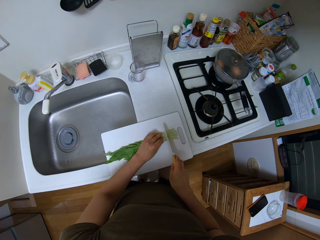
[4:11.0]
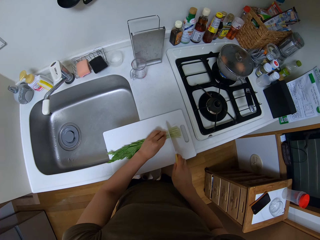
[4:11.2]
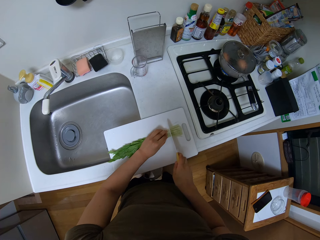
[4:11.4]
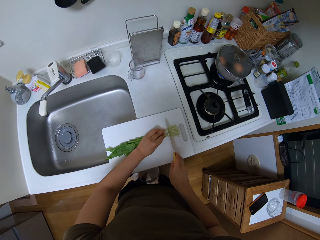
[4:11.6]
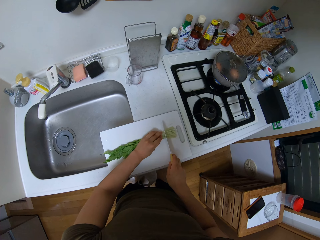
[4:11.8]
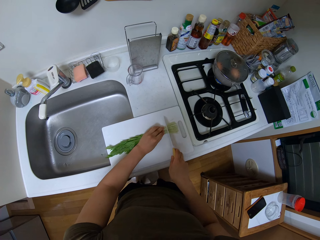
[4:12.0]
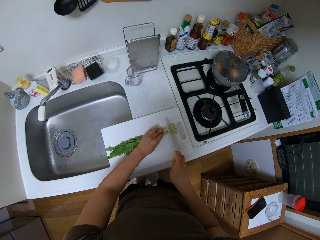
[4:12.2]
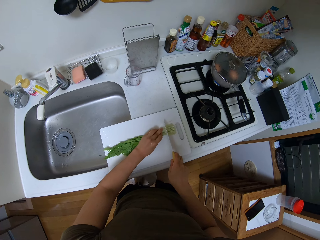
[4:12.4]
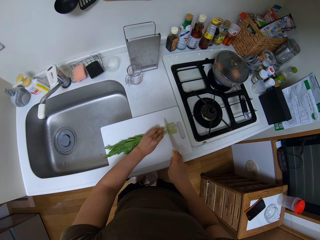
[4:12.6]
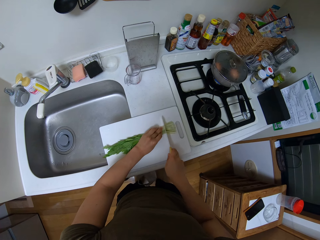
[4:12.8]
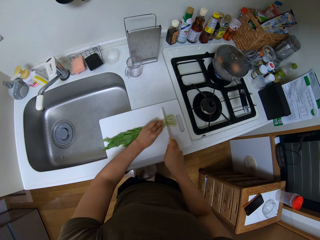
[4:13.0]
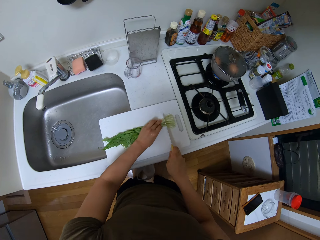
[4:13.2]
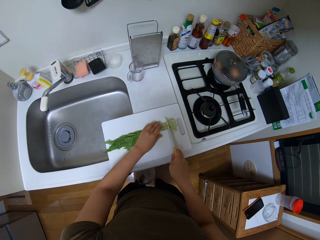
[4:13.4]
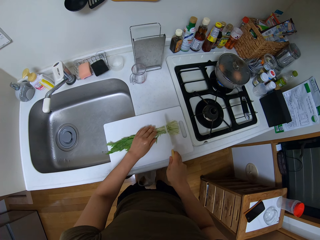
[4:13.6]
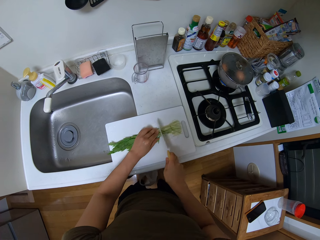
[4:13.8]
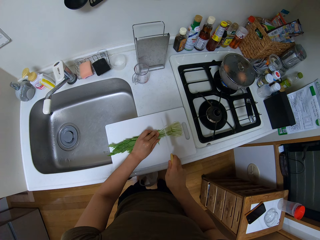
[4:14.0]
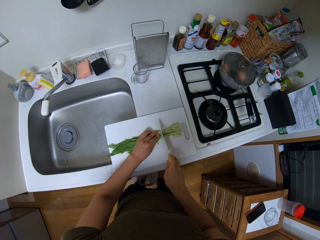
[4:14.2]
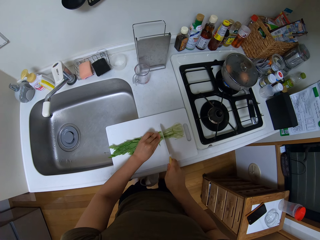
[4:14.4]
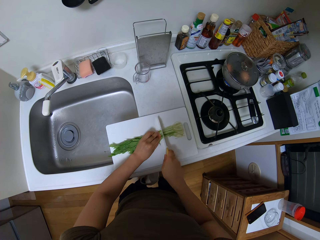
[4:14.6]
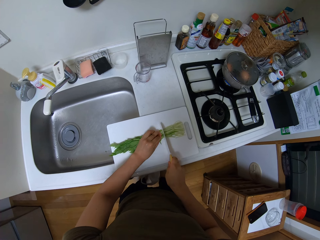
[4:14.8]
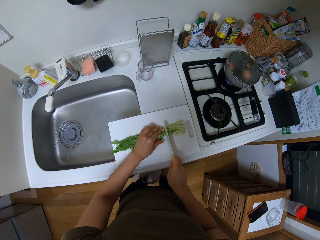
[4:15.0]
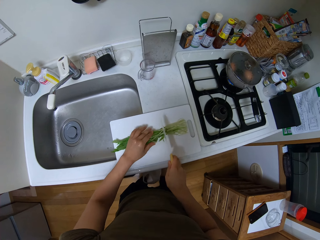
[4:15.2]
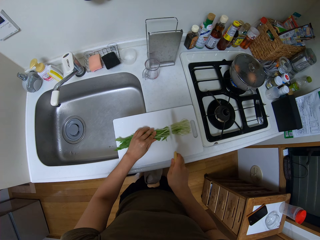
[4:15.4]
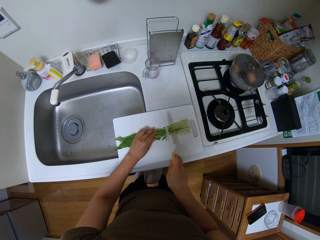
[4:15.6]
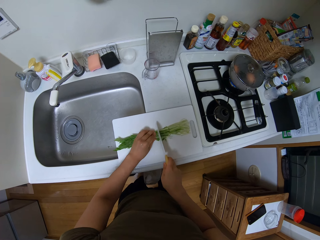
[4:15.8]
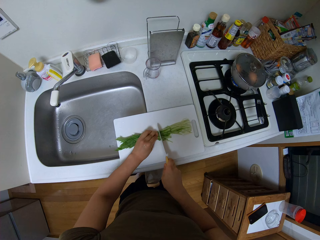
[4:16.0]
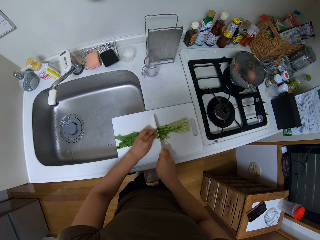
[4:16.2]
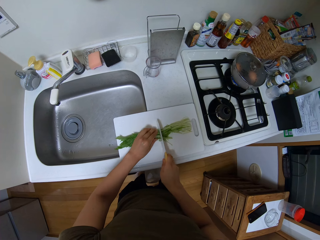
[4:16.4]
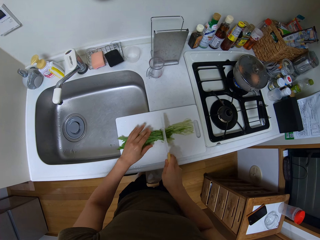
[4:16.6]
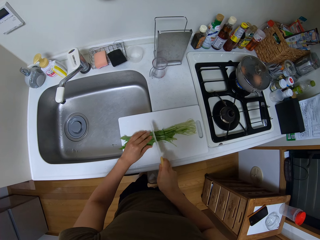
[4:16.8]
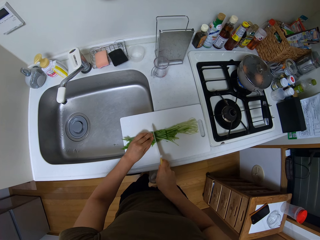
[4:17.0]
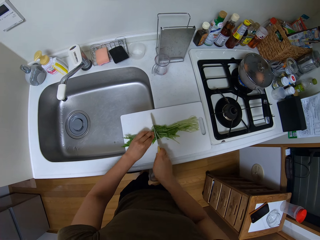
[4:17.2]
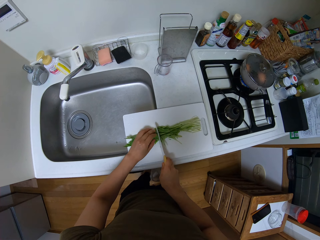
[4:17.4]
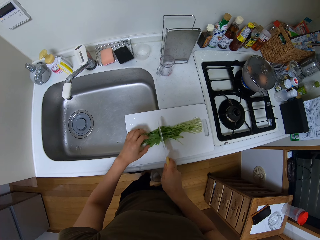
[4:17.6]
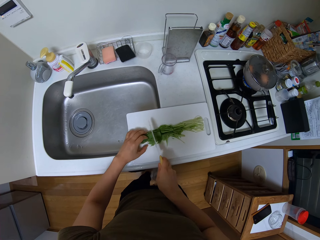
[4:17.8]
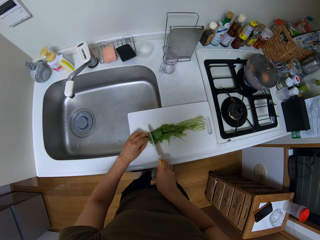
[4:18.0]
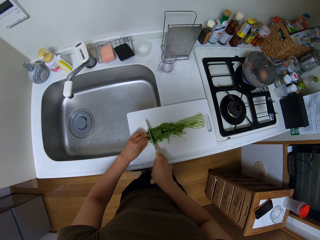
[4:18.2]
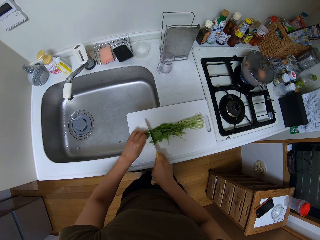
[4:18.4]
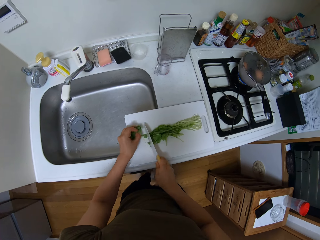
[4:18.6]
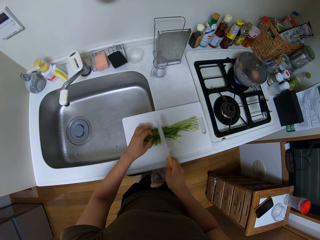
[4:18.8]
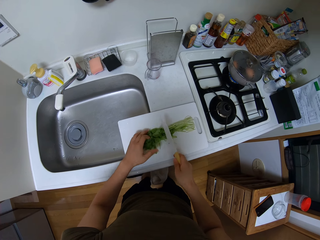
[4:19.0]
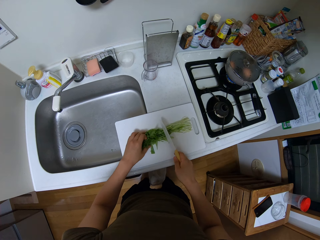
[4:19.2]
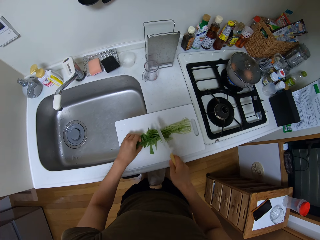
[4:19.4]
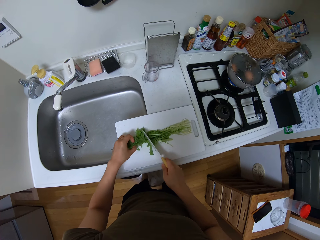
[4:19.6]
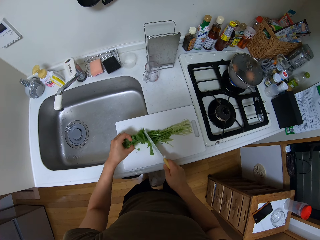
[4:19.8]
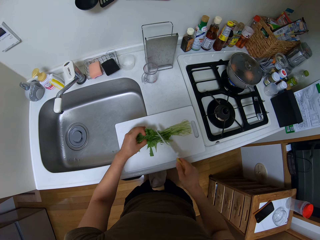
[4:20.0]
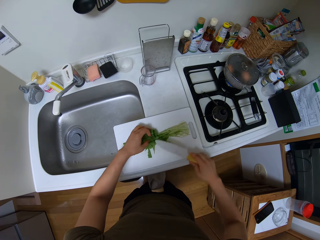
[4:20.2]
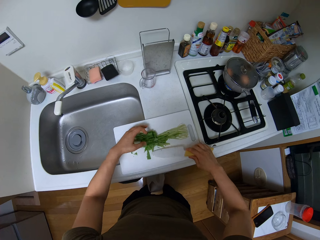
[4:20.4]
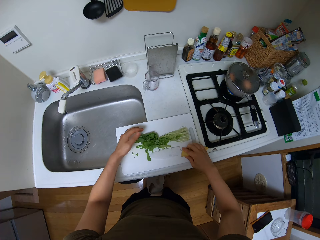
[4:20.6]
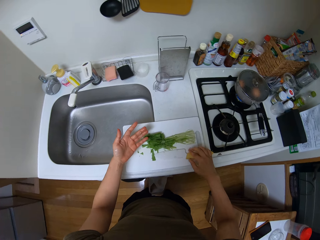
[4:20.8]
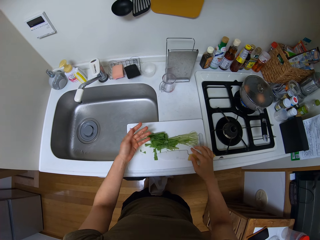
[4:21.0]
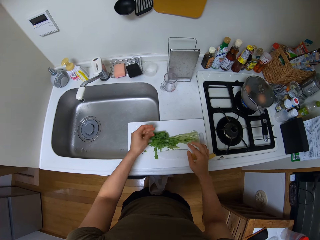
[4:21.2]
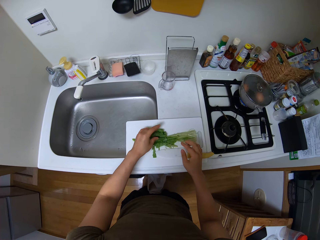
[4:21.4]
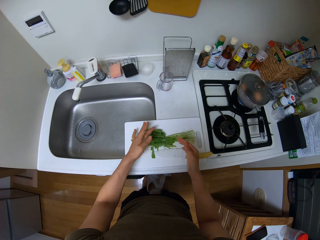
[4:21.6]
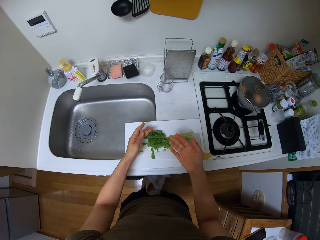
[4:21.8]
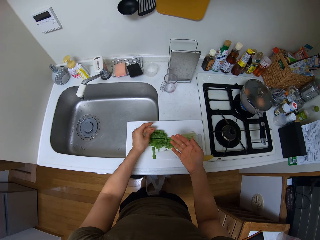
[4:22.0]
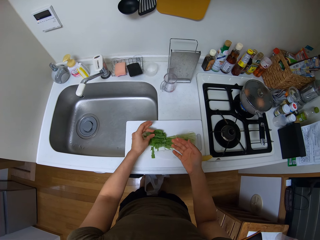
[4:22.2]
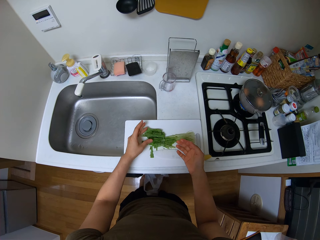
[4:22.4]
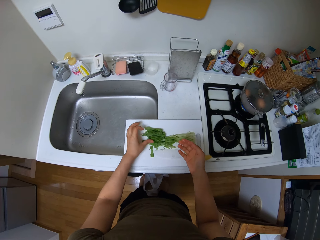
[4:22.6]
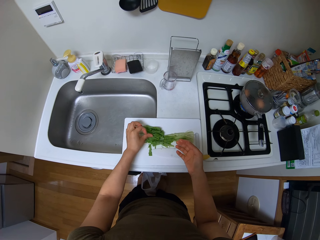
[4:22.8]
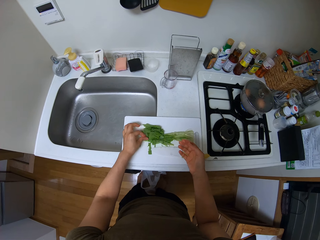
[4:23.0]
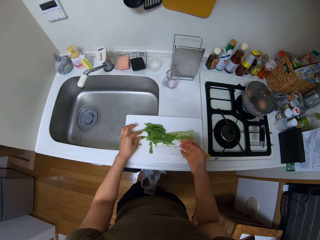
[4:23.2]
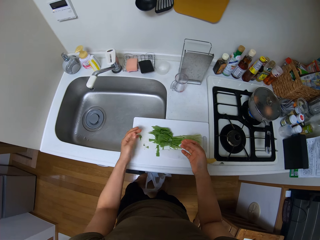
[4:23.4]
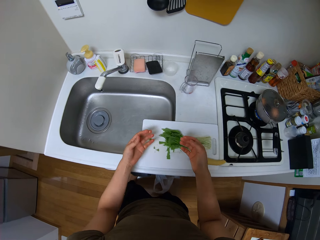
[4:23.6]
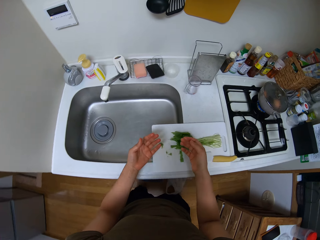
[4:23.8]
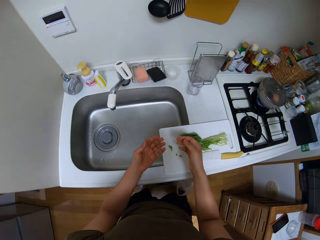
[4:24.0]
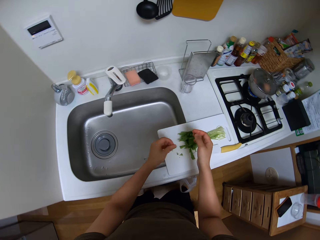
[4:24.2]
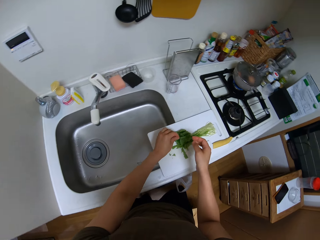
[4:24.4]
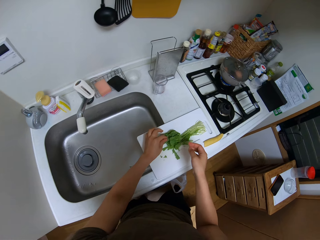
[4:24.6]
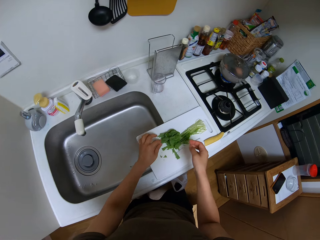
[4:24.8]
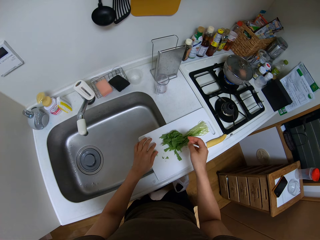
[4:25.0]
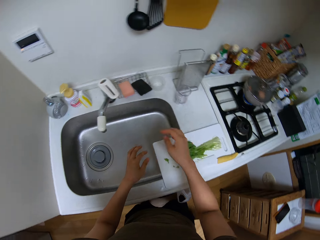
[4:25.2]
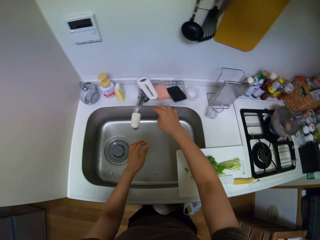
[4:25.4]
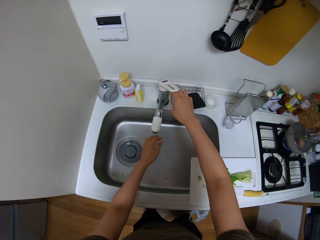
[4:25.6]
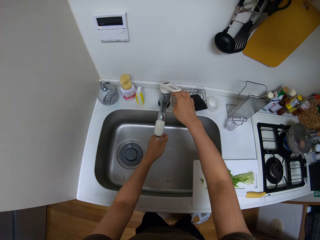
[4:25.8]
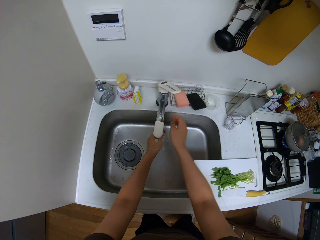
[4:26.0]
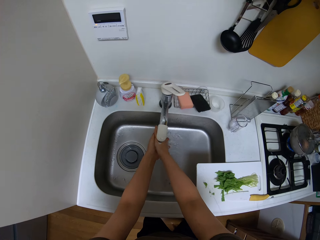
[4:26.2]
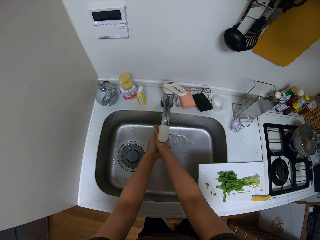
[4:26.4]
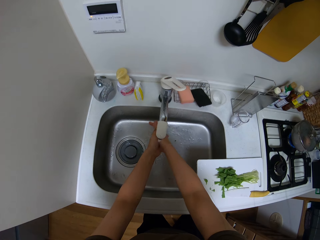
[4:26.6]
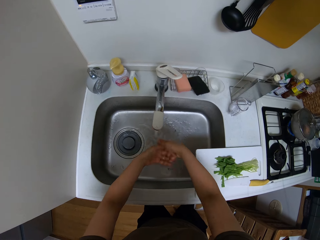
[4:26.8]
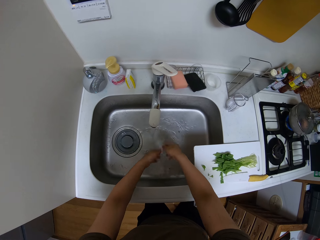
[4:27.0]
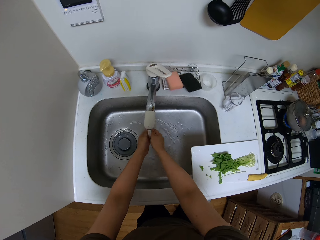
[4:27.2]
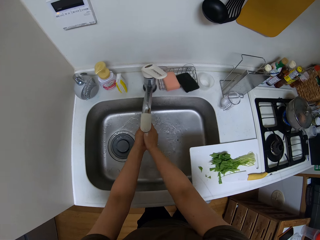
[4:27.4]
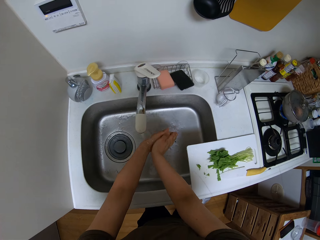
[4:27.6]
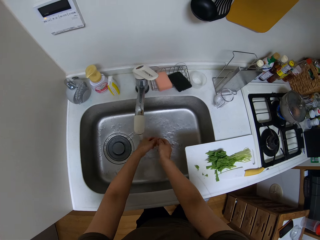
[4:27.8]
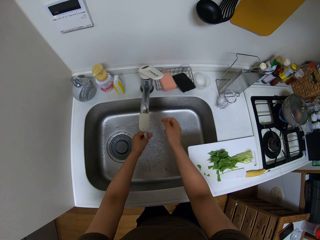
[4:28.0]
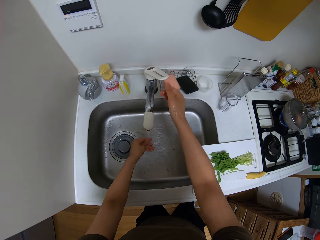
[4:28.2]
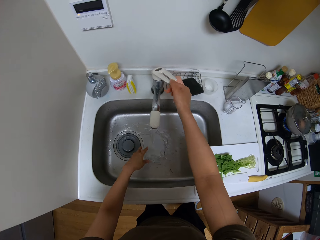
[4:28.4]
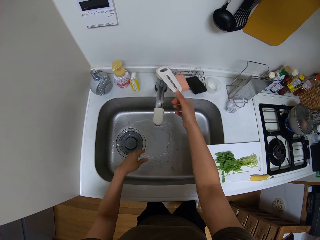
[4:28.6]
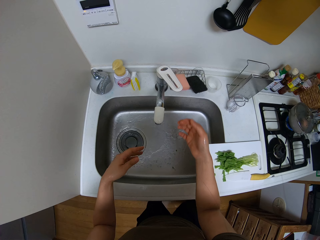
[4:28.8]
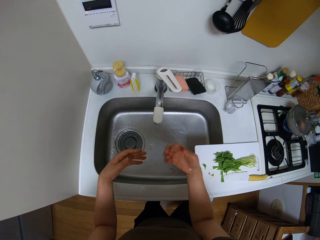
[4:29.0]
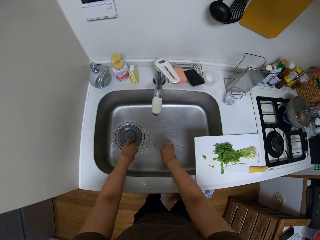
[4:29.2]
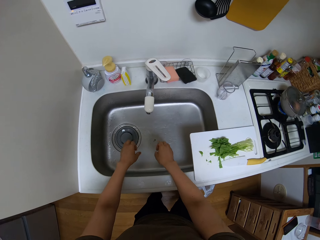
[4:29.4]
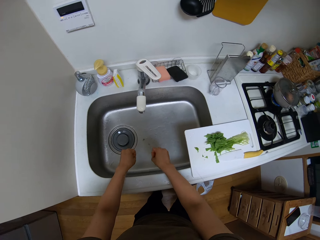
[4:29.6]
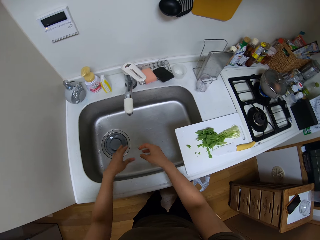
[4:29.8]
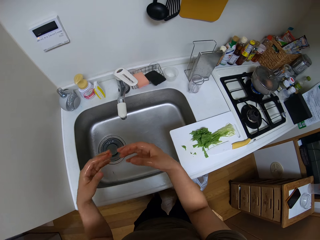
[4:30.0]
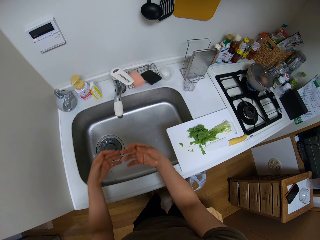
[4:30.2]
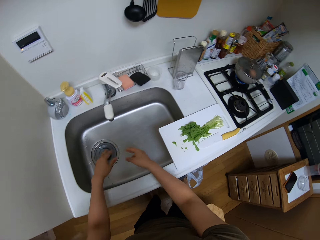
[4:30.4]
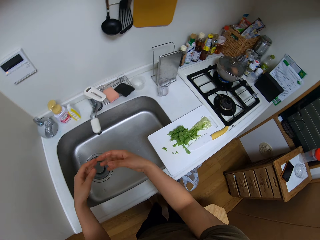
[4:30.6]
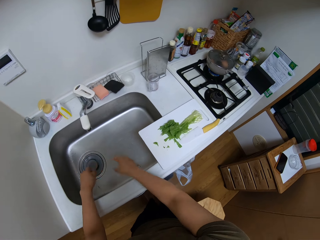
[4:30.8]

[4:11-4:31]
The camera wearer pushes the chopping board on the kitchen counter. He cuts the vegetables. He puts the knife on the chopping board. He opens the tap. He rinses his hands. He closes the tap. He shakes his hands.

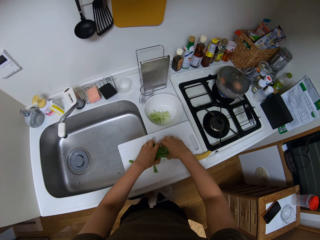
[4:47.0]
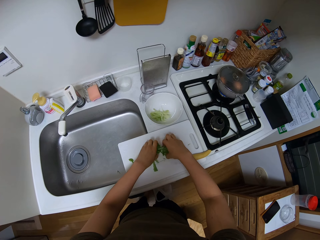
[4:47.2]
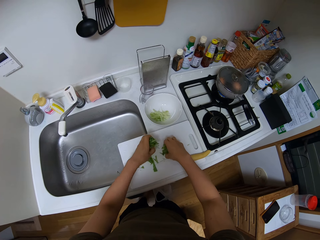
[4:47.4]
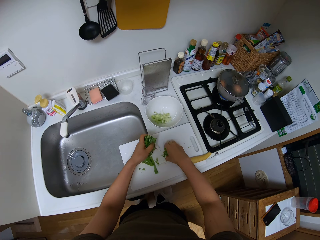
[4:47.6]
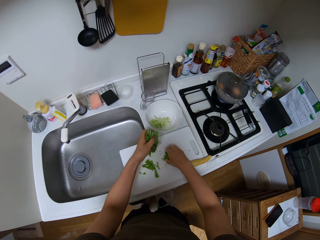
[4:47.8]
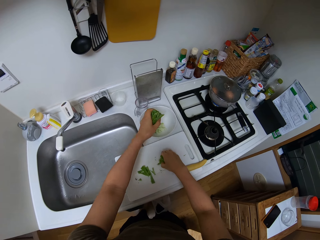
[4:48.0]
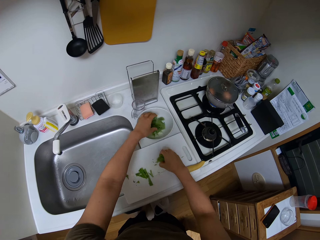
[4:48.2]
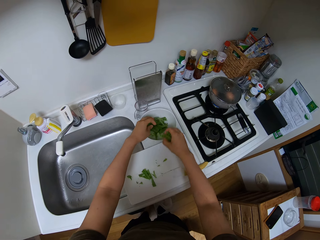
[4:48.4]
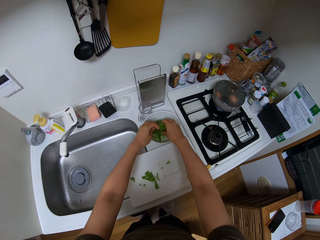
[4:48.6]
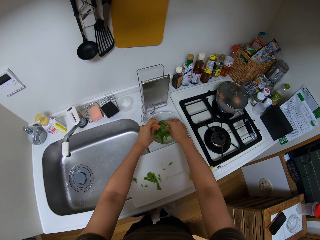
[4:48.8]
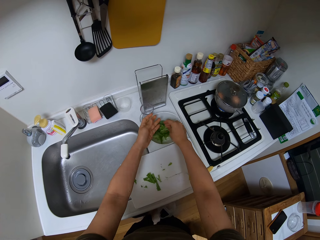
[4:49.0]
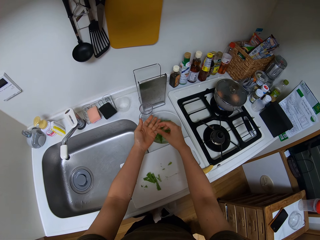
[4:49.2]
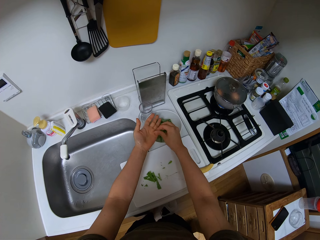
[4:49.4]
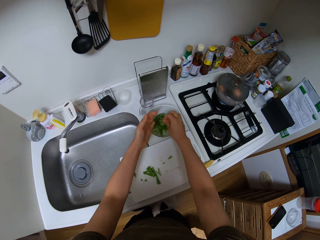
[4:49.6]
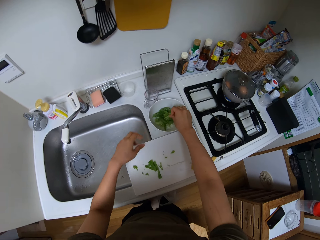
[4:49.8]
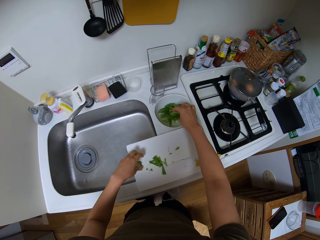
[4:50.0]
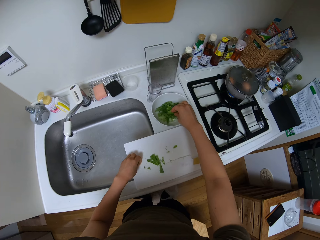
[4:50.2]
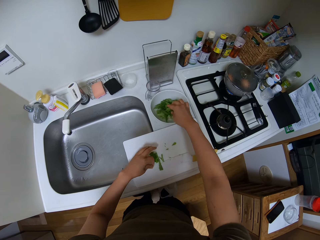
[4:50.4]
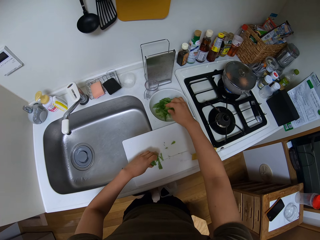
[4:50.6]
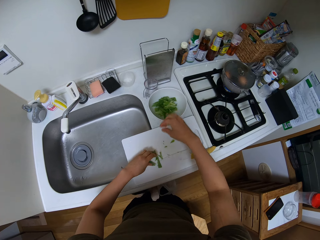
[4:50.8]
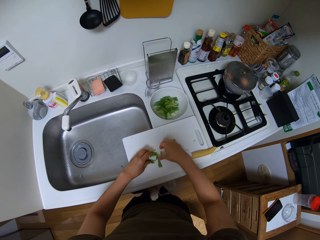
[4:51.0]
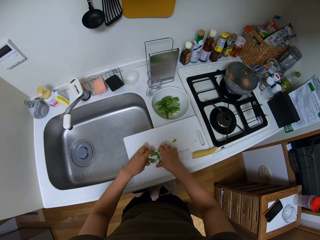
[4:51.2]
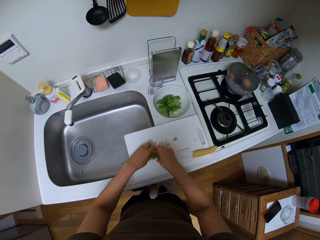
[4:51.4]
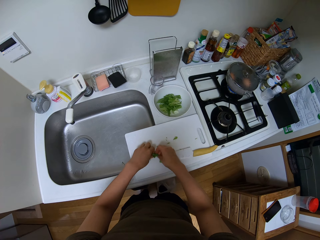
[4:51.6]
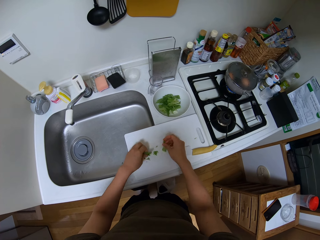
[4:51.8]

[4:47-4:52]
The camera wearer picks the vegetables. They put the vegetables in the bowl. They pick the vegetables.
